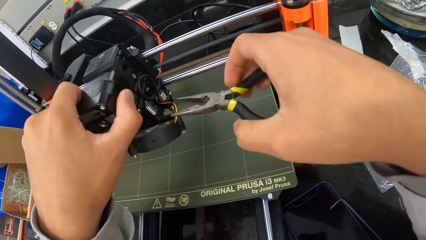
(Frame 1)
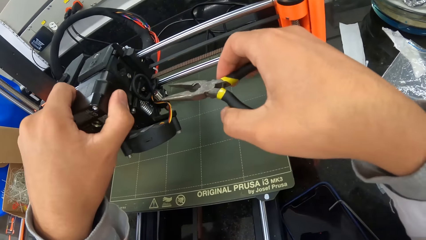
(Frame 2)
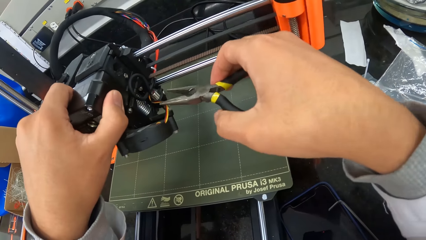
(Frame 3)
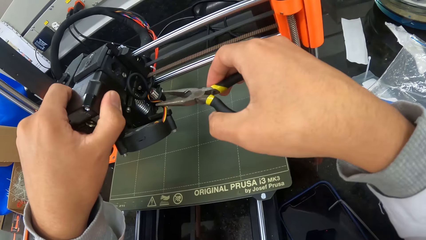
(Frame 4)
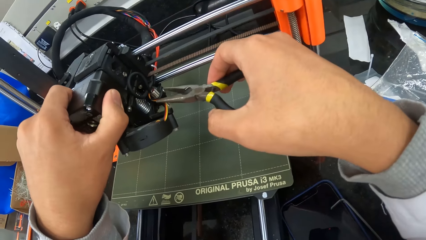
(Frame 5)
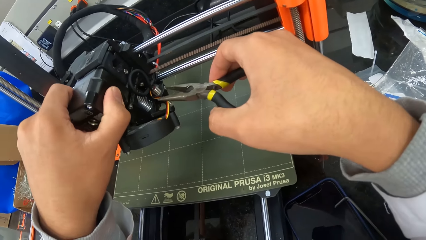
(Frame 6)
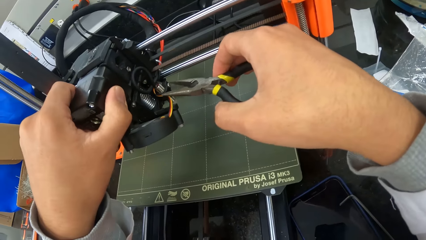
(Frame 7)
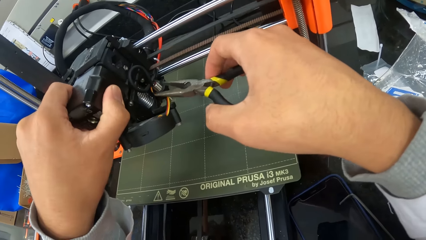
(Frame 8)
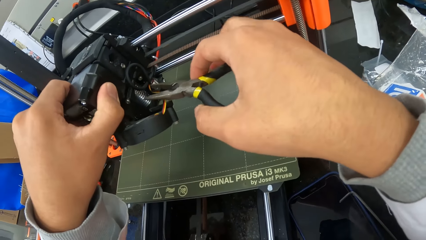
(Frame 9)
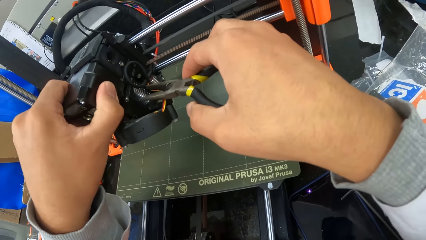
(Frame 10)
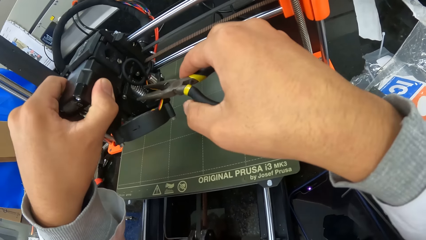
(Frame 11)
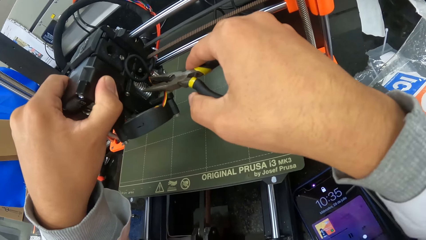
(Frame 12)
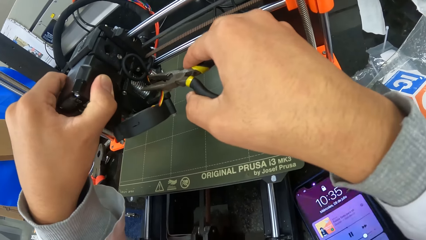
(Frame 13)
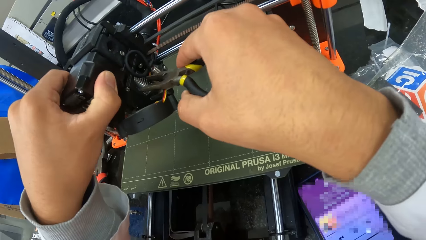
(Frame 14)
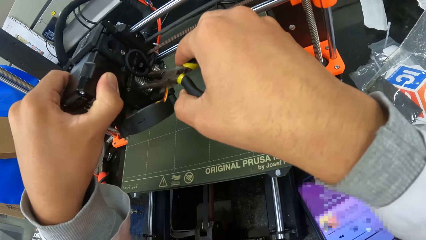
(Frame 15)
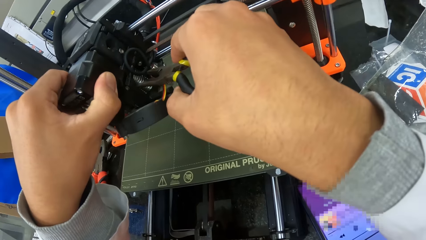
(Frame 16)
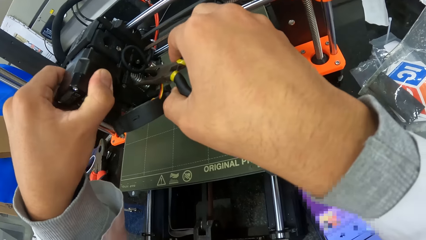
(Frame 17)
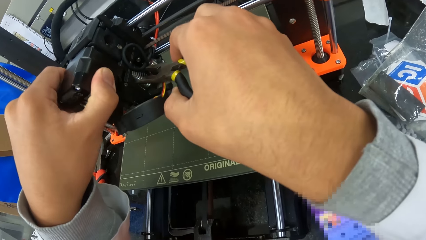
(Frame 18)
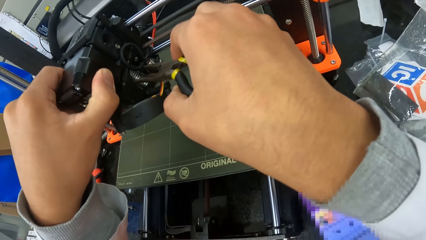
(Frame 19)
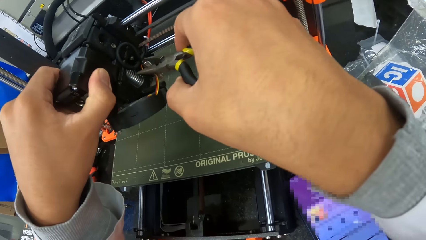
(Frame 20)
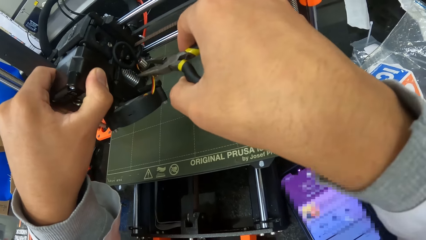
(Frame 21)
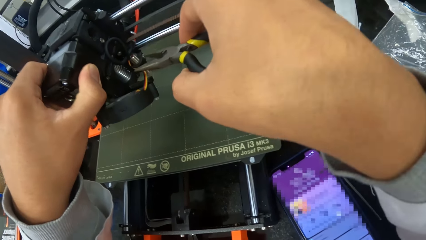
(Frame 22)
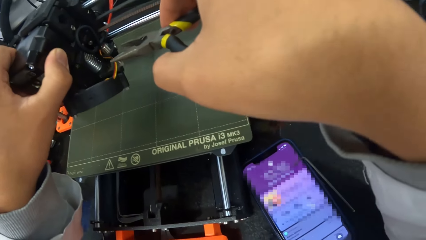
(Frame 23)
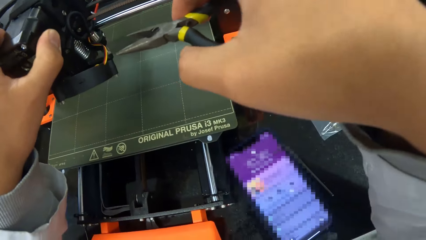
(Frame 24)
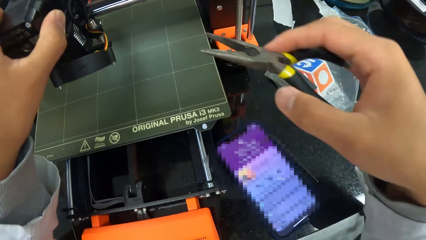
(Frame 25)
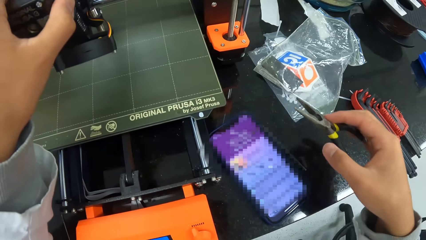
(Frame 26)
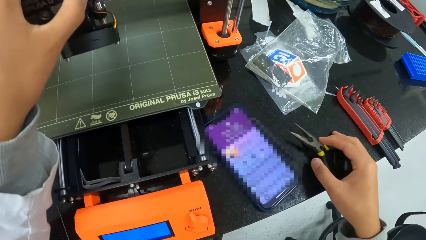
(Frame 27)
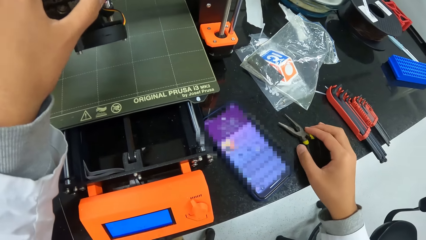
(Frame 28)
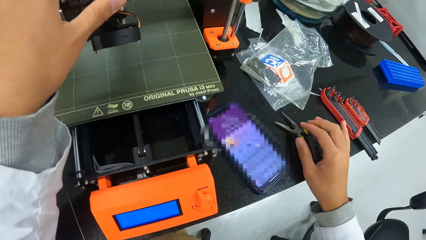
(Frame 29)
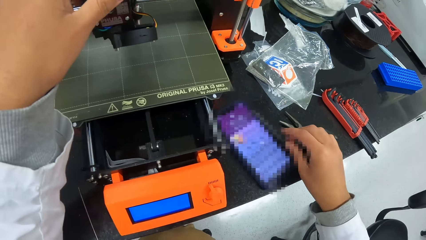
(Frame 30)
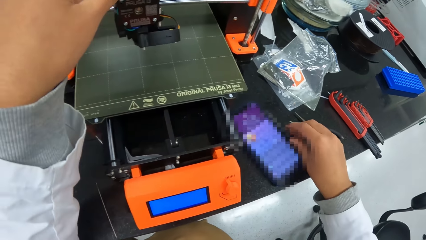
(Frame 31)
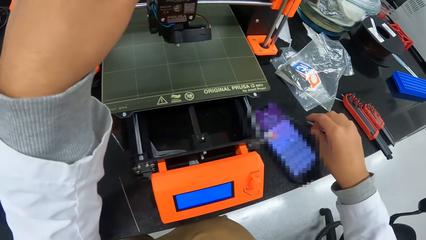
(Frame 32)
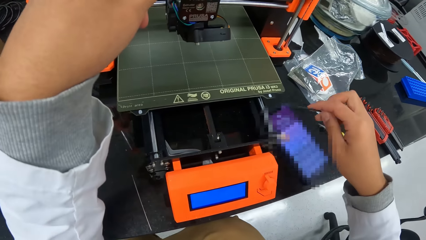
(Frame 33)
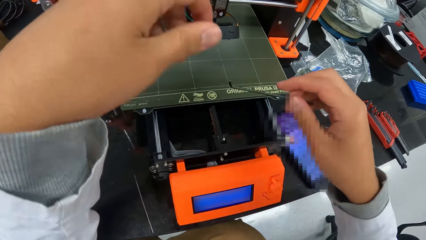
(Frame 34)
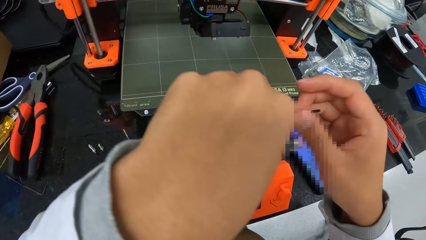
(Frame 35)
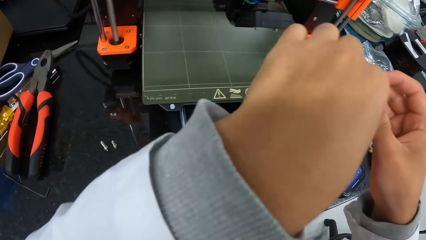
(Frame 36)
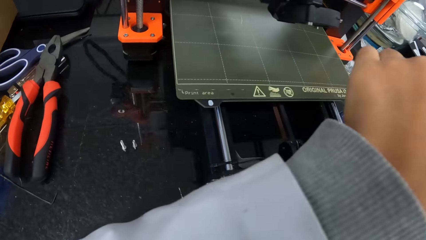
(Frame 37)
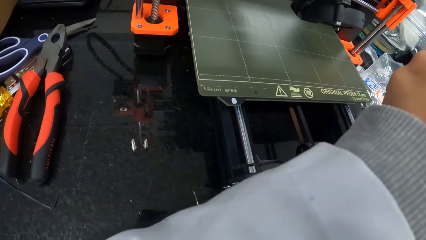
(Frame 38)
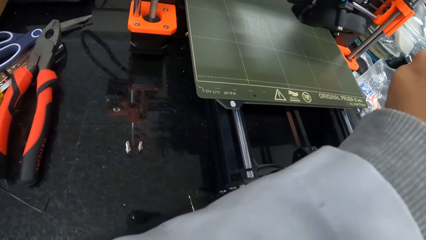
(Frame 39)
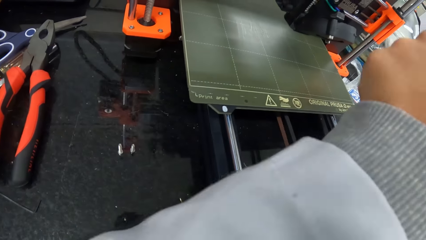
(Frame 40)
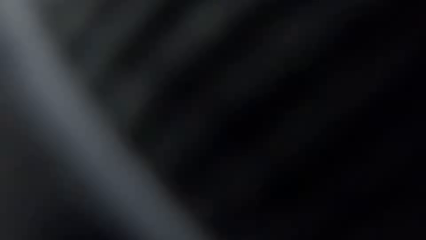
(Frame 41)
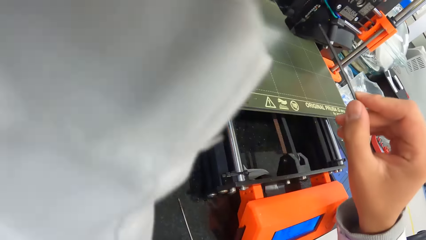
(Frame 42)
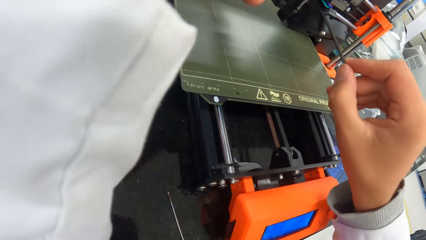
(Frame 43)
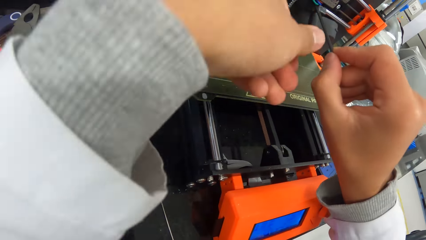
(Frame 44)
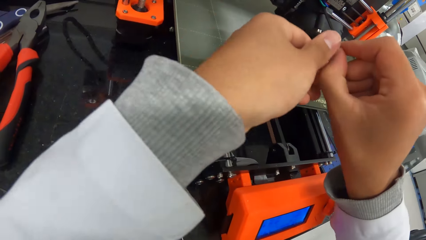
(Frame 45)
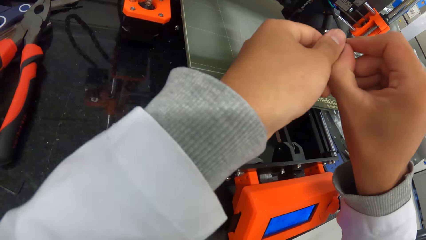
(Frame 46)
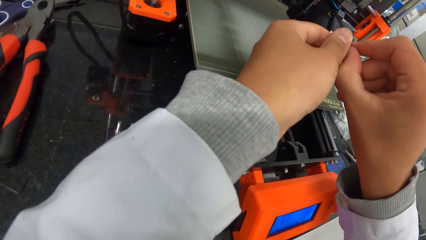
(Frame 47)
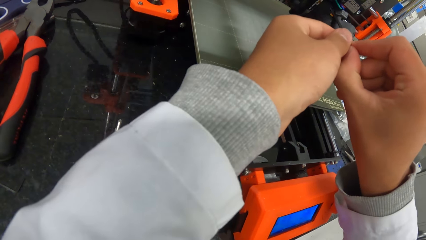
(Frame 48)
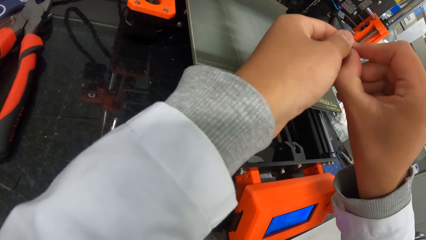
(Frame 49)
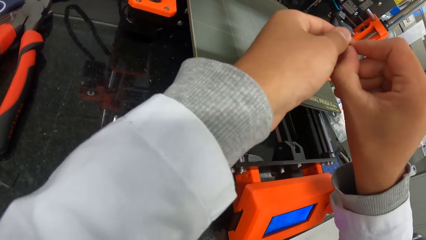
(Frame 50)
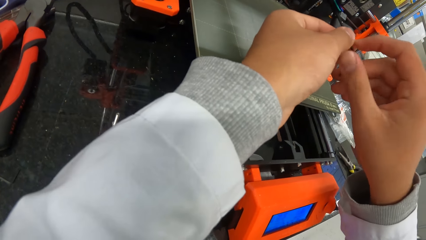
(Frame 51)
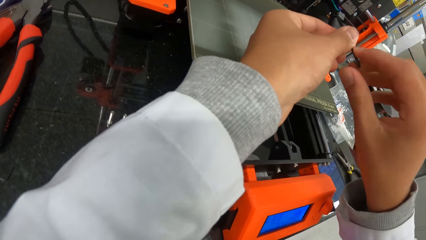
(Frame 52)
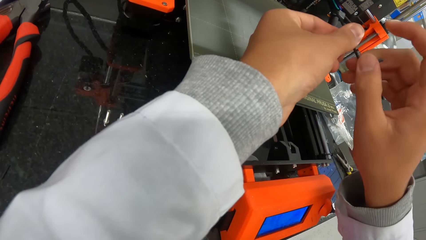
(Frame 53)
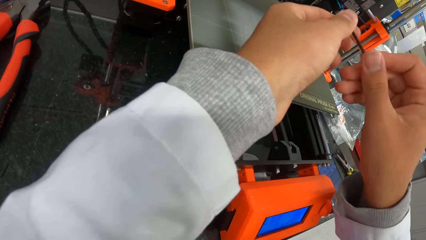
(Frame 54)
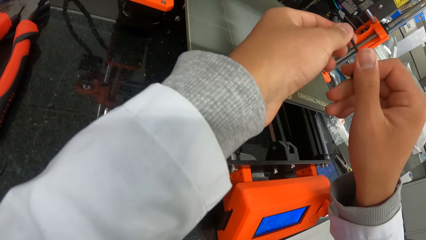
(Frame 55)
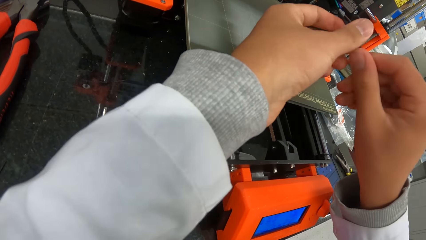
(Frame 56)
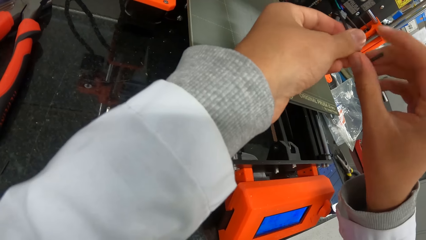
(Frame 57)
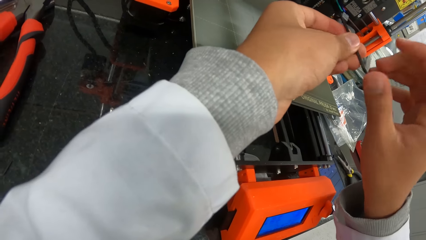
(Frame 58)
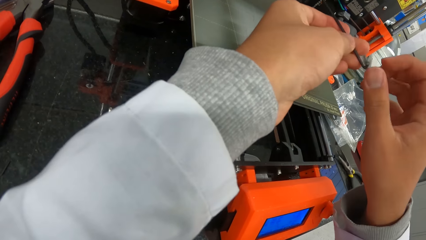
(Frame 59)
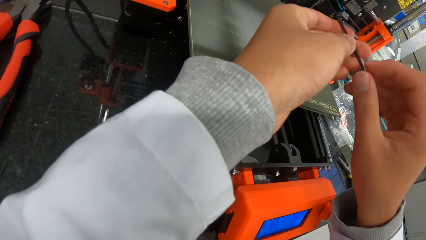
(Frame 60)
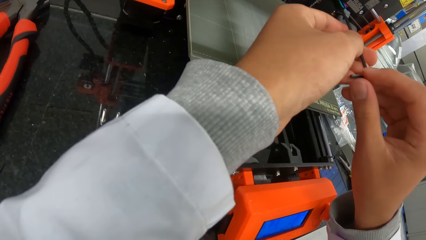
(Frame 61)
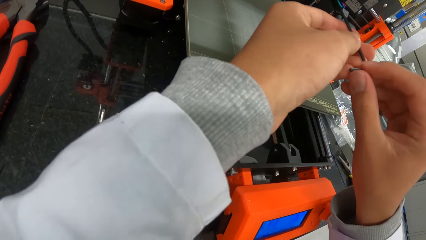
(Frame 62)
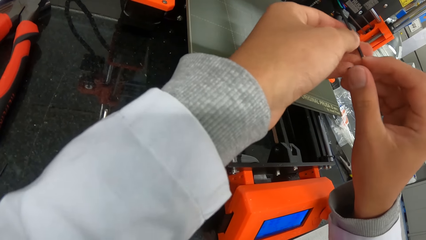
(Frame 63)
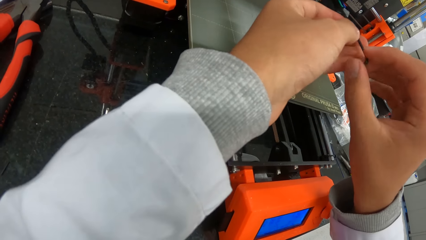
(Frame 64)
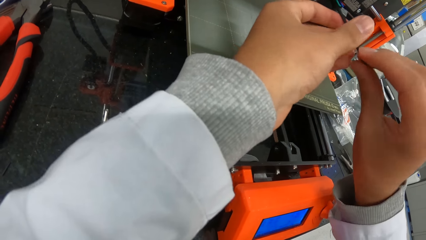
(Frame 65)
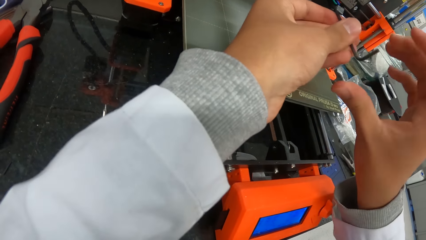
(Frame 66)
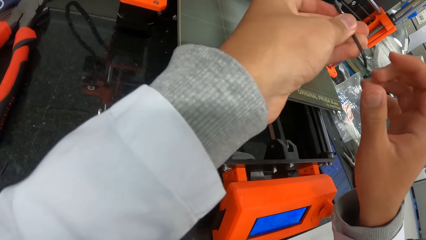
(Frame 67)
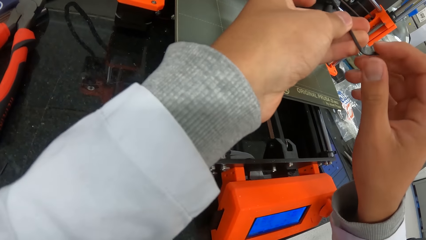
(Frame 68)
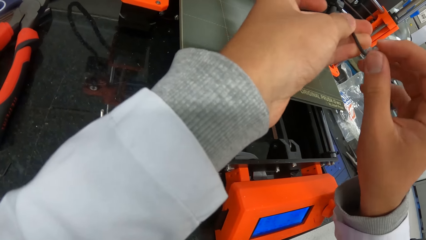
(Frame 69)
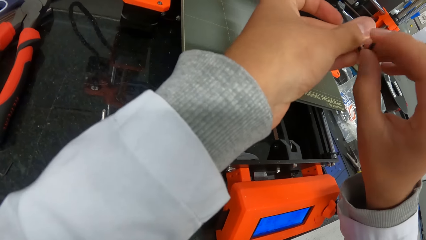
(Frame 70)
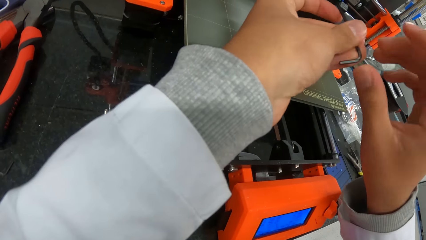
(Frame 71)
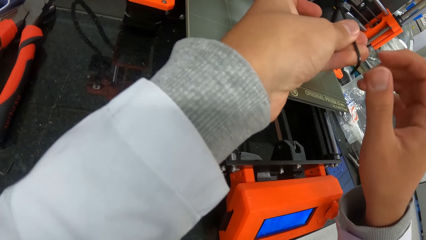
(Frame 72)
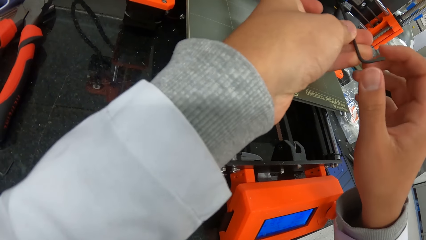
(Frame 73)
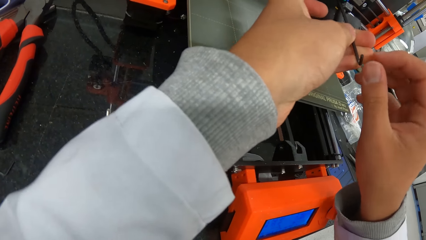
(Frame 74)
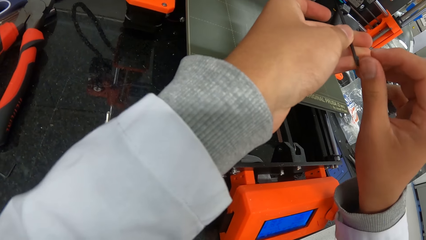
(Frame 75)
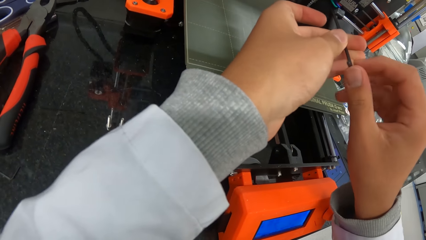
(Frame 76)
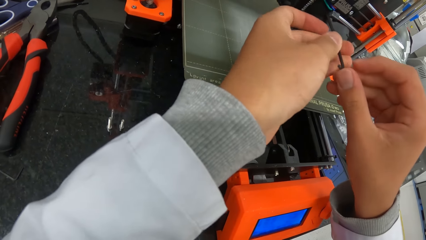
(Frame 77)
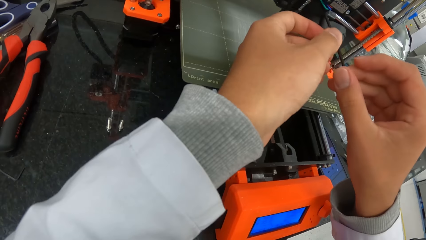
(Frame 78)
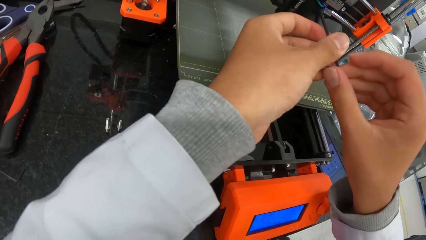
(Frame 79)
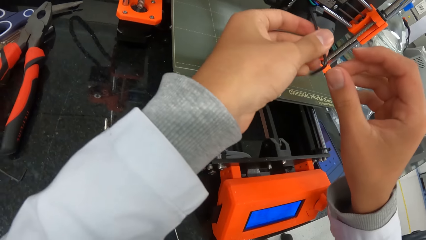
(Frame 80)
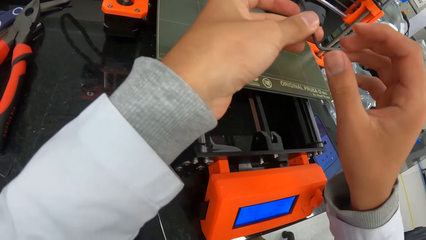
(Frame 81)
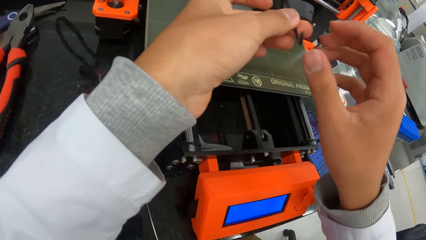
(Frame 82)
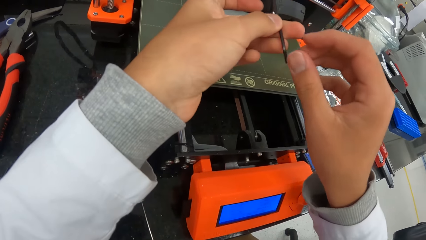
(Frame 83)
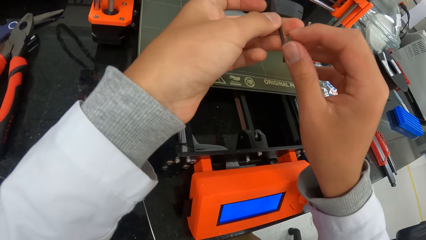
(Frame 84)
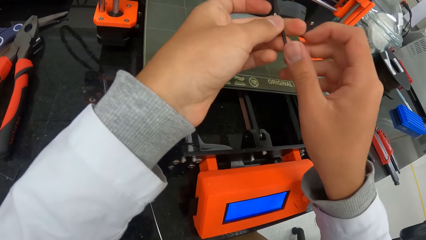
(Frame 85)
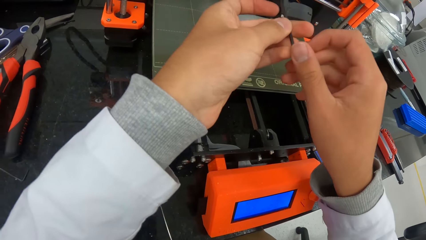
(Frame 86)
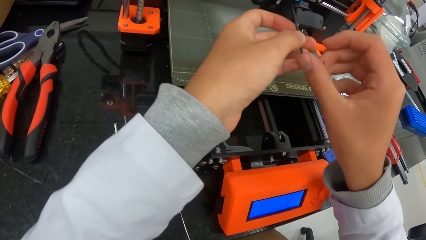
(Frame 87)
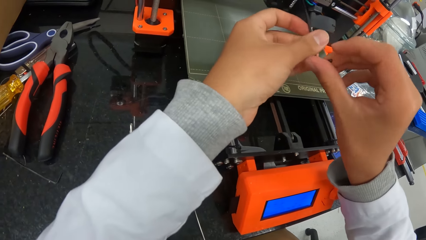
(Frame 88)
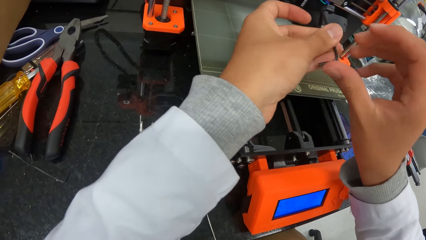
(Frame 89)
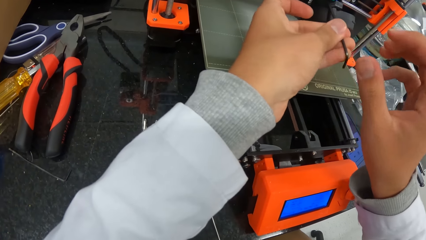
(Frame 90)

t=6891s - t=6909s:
The camera wearer tugs at the hotend assembly with his left hand. He grips a metal spring in the hotend assembly with the pliers in his right hand. He drops the plier on the countertop with his right hand. He picks up the allen key on the countertop with his right hand. He holds the allen key with his hands. He dislodges a screw in the hotend assembly with the allen in his hands.
